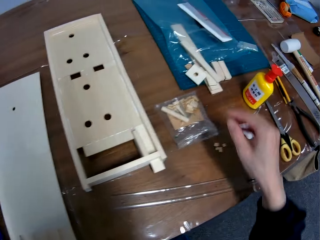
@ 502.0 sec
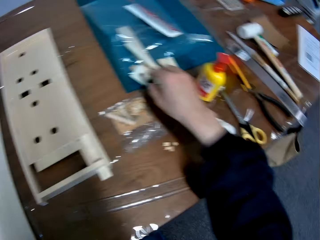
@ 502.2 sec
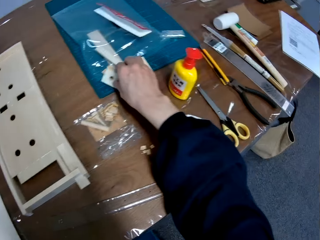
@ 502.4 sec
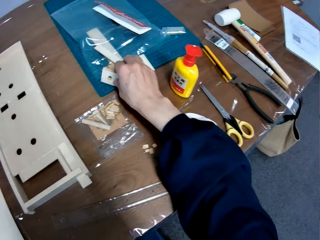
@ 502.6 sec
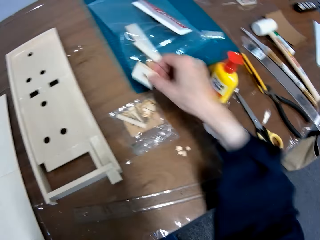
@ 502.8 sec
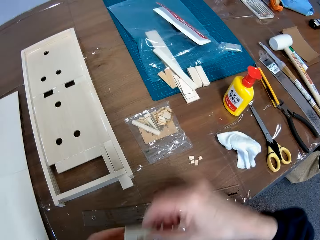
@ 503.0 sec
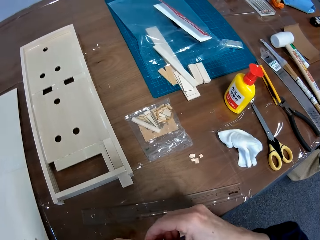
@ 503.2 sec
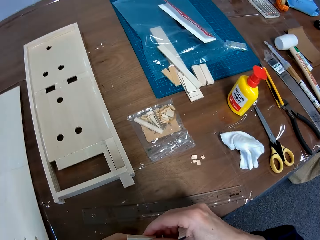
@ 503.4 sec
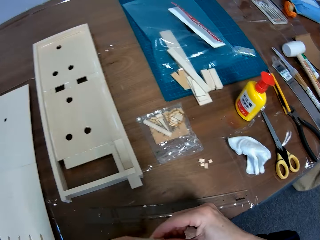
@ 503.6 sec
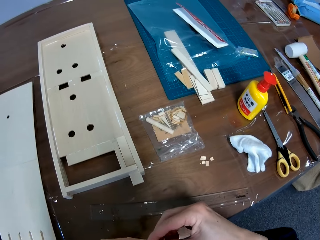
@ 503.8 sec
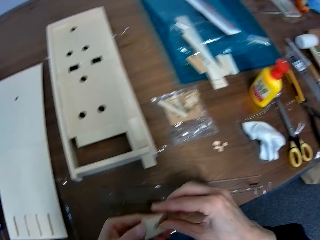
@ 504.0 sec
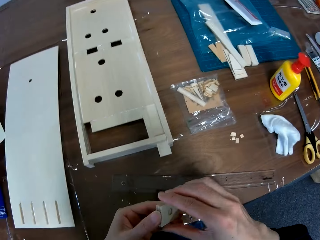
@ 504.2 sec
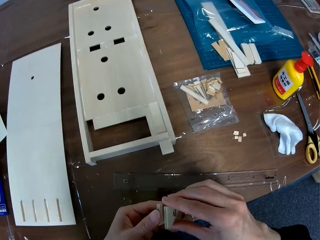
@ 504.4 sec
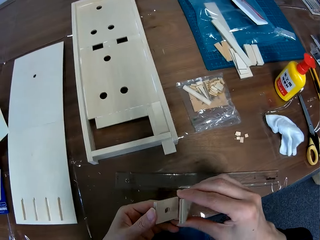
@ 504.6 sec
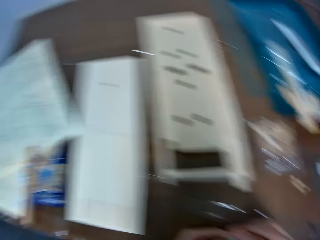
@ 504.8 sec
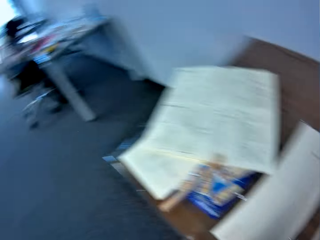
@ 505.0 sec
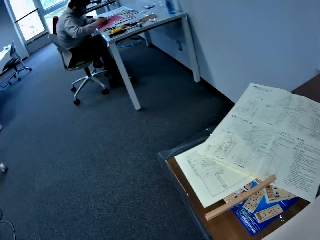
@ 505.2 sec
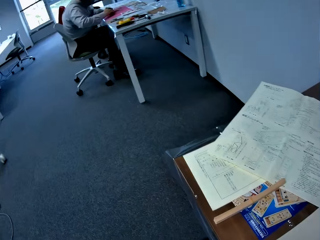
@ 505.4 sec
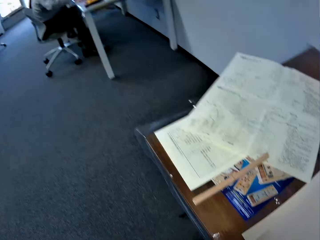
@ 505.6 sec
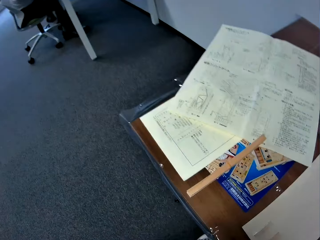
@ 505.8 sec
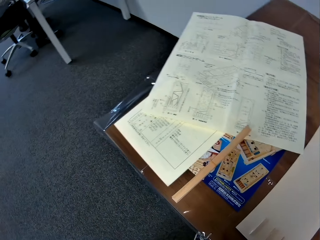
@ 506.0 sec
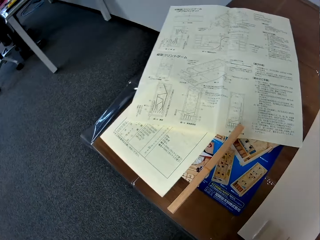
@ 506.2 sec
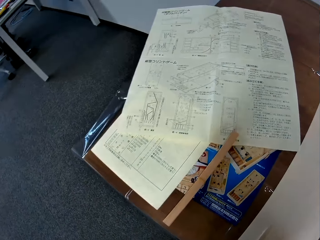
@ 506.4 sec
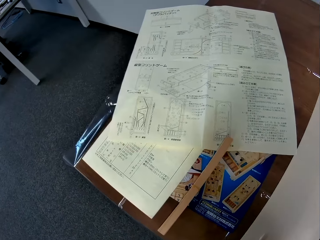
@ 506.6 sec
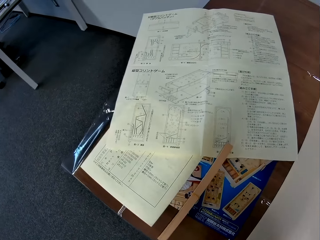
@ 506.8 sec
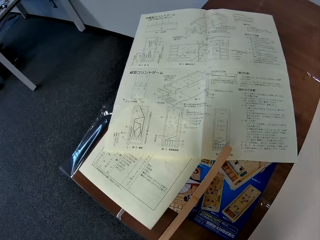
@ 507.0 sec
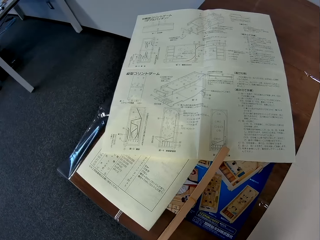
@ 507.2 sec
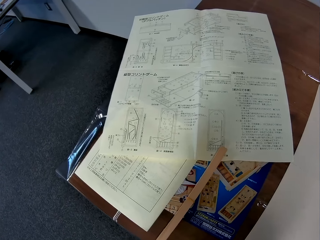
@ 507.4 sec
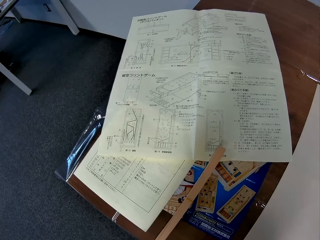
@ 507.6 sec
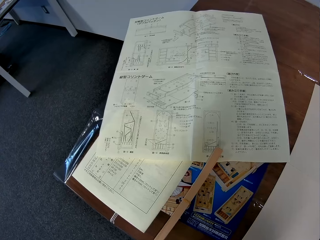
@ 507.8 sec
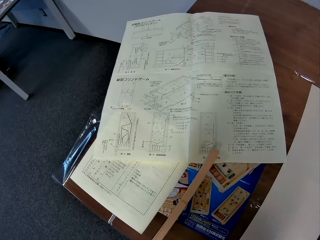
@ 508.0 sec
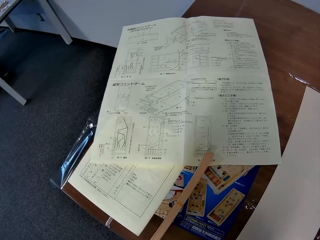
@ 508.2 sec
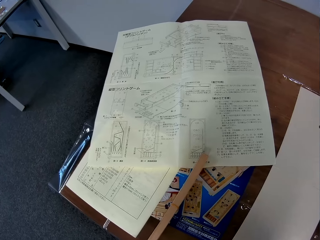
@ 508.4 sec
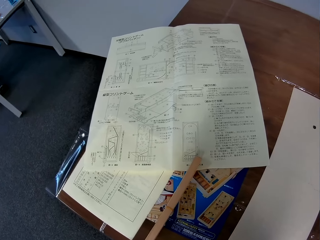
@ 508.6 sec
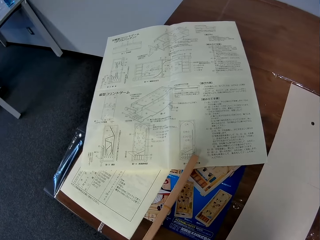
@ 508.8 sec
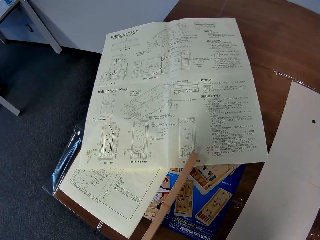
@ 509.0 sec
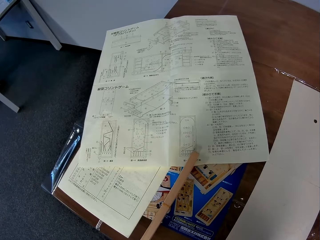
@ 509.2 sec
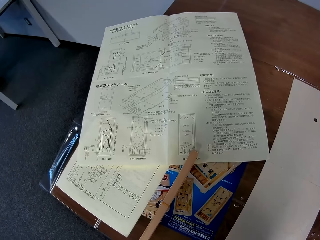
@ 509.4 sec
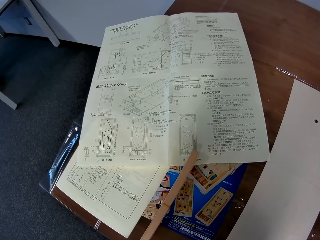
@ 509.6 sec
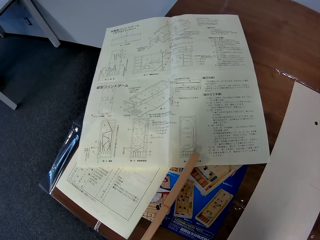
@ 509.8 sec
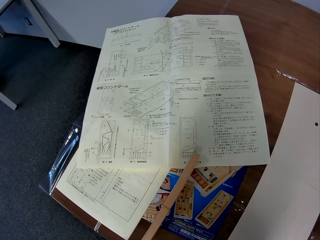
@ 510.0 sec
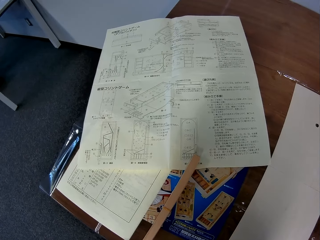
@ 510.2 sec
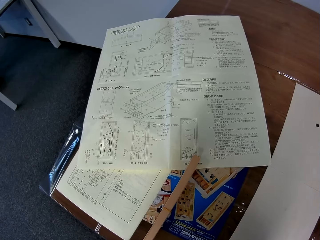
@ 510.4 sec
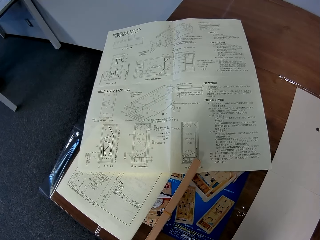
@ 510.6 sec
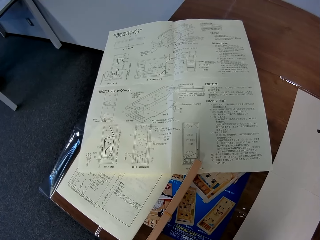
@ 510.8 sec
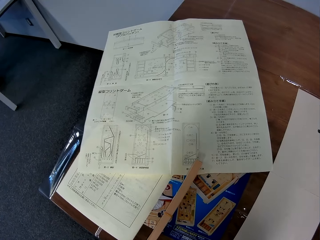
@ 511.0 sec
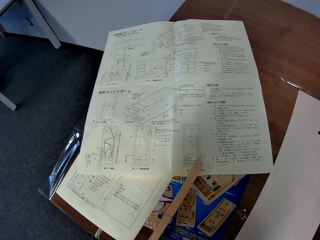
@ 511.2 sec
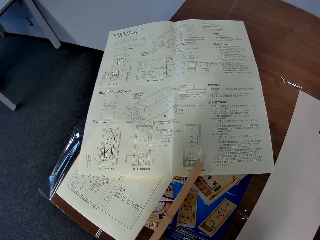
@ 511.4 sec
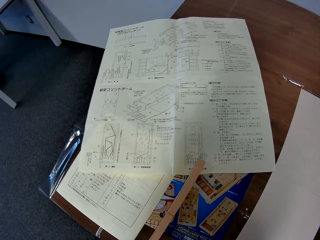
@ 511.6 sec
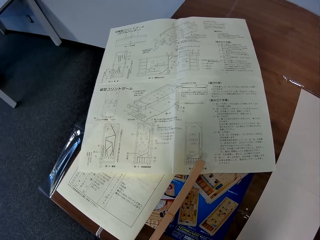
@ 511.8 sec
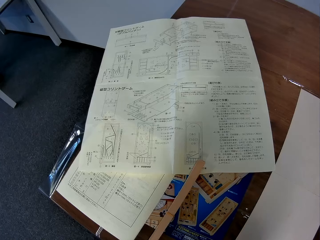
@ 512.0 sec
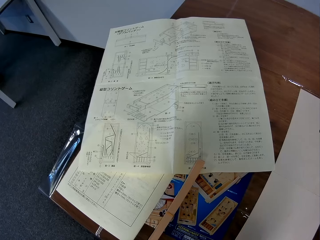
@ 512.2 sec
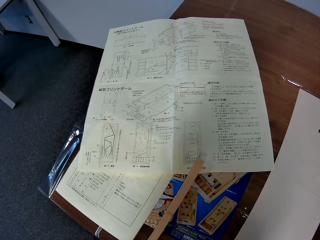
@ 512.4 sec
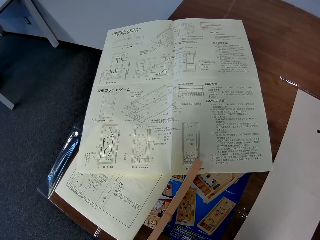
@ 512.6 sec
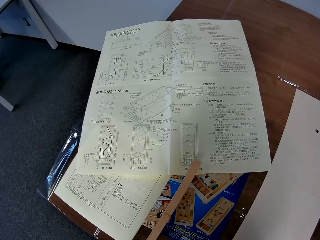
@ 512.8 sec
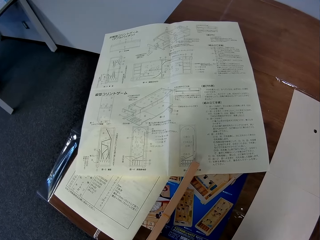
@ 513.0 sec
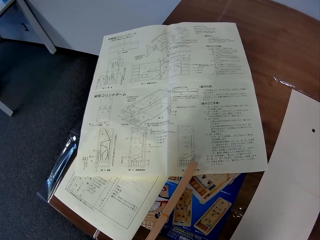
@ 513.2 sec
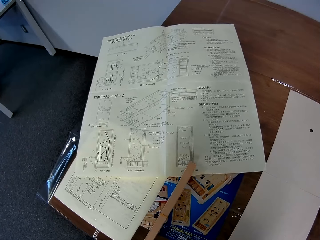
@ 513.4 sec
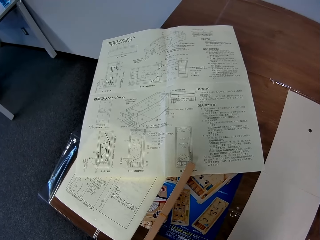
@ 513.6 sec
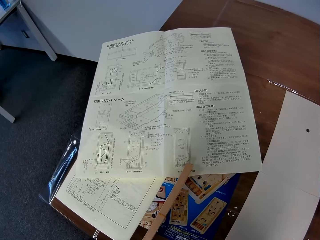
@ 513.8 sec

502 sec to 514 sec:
The camera wearer picks up the piece of the mechanical model on the table. He places the piece of the mechanical model in his left hand. He separates the piece of the mechanical model in his hands. He looks at the instructor manual.

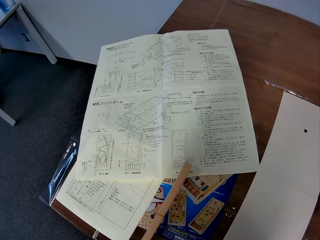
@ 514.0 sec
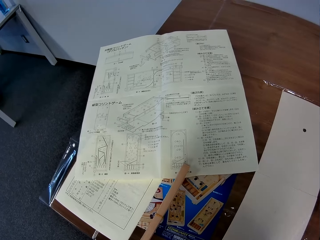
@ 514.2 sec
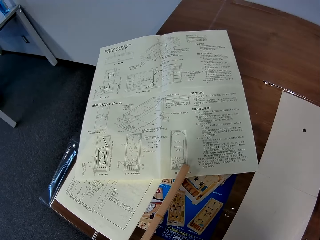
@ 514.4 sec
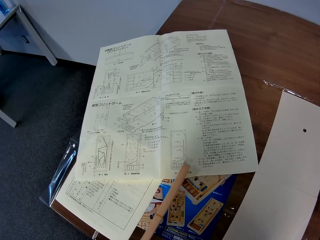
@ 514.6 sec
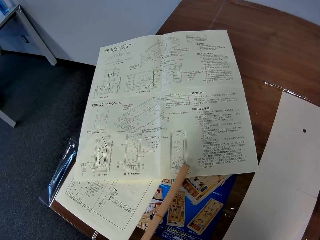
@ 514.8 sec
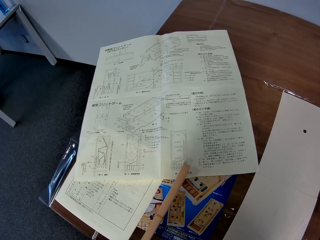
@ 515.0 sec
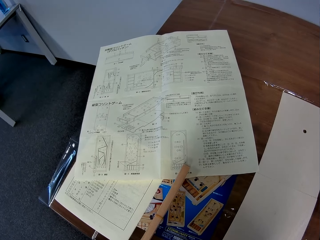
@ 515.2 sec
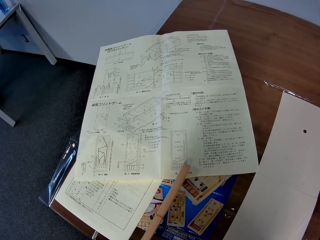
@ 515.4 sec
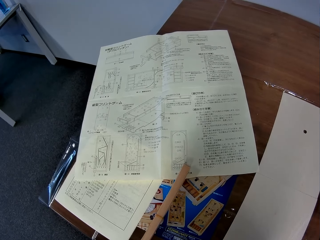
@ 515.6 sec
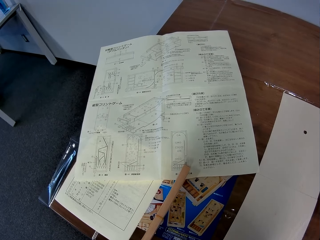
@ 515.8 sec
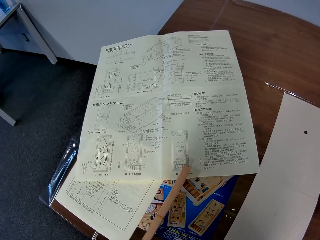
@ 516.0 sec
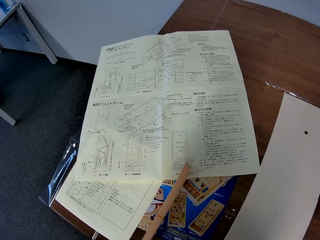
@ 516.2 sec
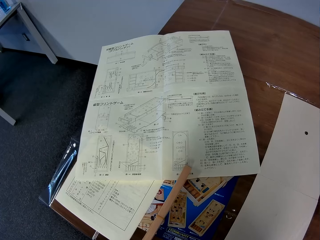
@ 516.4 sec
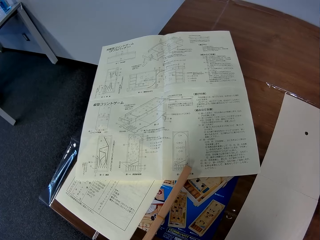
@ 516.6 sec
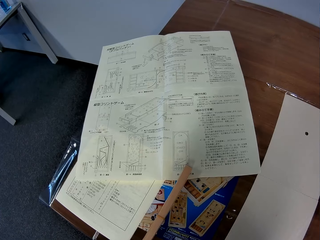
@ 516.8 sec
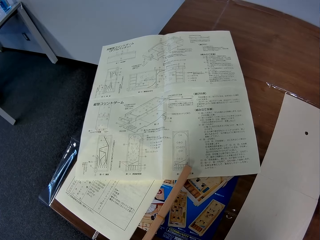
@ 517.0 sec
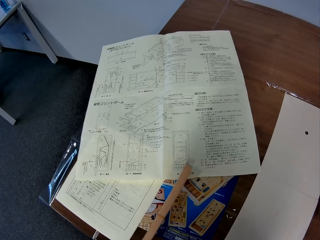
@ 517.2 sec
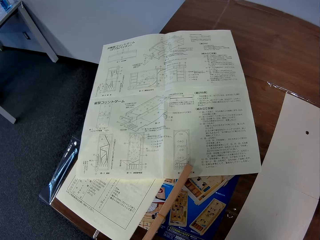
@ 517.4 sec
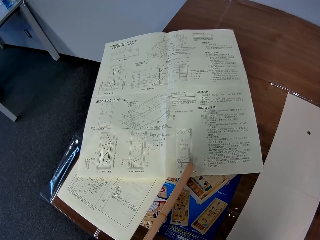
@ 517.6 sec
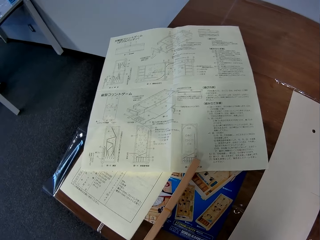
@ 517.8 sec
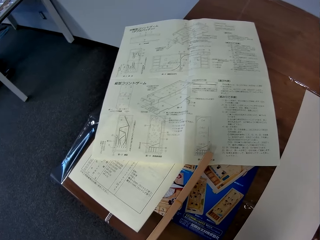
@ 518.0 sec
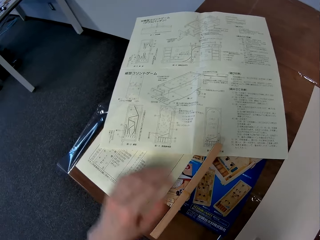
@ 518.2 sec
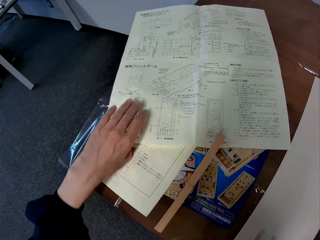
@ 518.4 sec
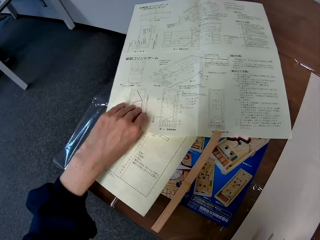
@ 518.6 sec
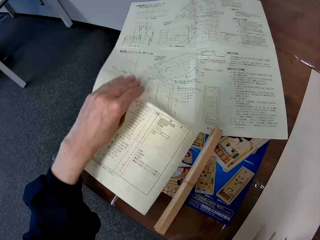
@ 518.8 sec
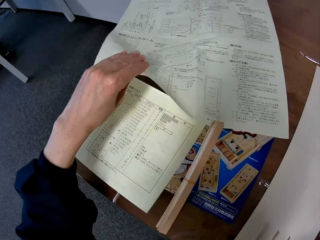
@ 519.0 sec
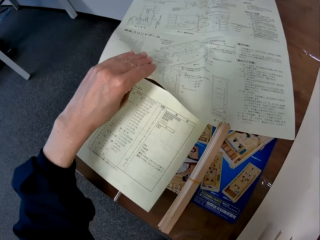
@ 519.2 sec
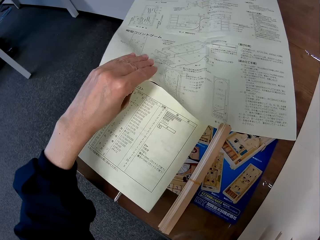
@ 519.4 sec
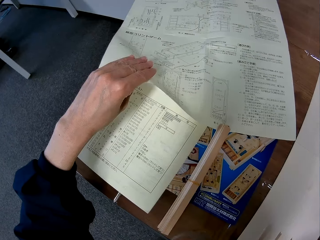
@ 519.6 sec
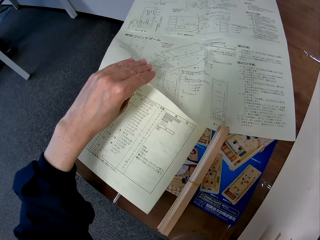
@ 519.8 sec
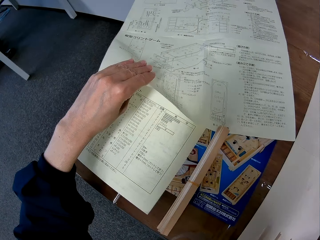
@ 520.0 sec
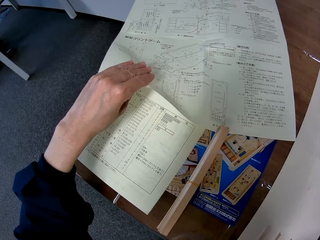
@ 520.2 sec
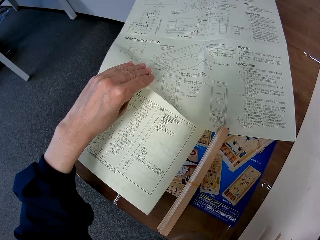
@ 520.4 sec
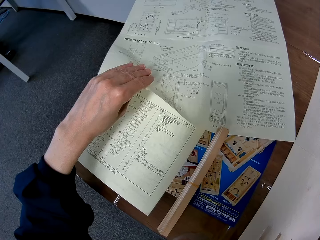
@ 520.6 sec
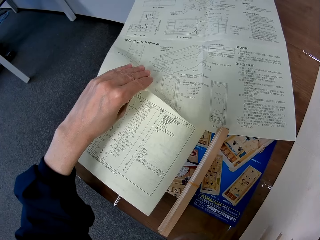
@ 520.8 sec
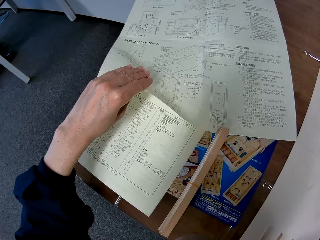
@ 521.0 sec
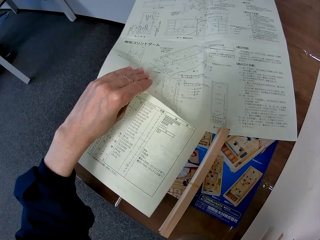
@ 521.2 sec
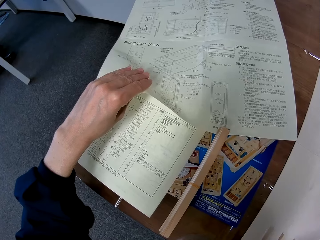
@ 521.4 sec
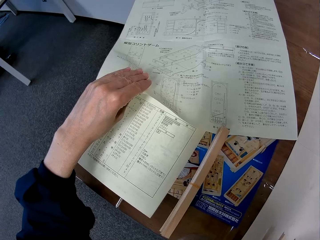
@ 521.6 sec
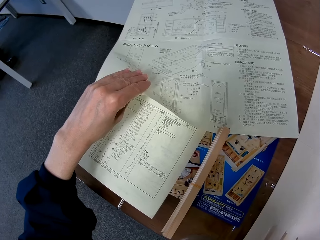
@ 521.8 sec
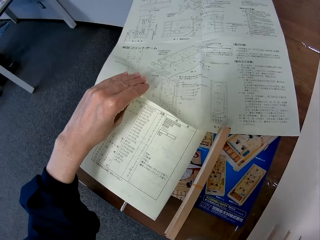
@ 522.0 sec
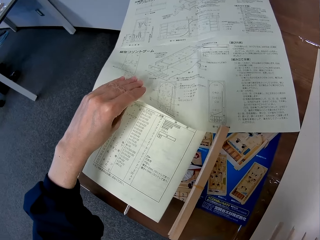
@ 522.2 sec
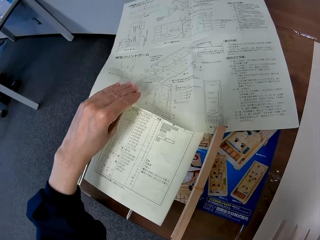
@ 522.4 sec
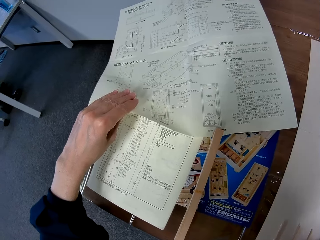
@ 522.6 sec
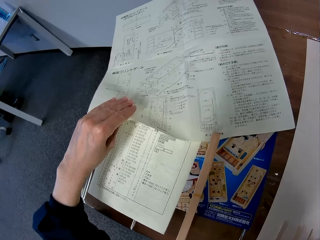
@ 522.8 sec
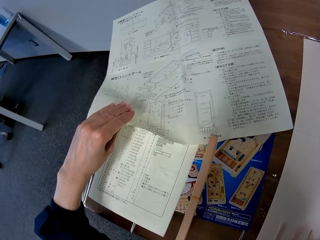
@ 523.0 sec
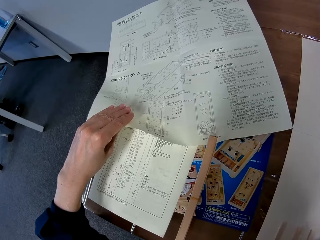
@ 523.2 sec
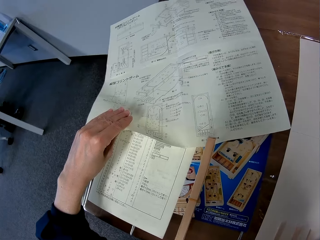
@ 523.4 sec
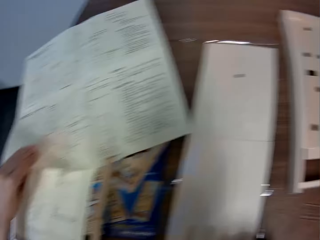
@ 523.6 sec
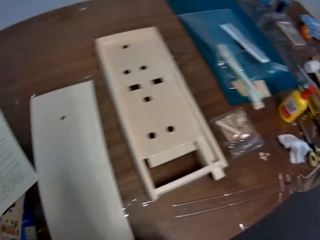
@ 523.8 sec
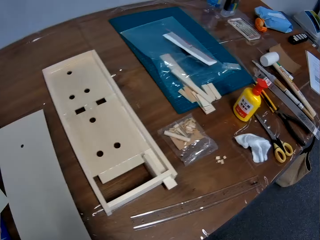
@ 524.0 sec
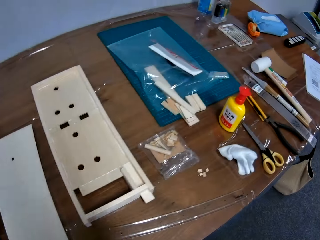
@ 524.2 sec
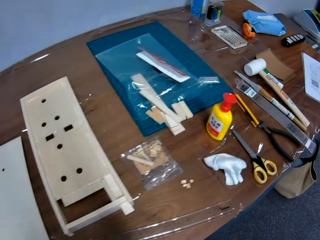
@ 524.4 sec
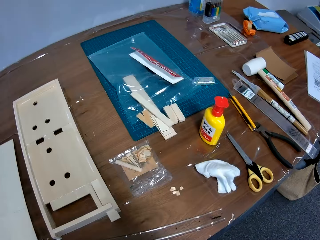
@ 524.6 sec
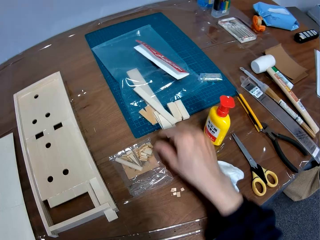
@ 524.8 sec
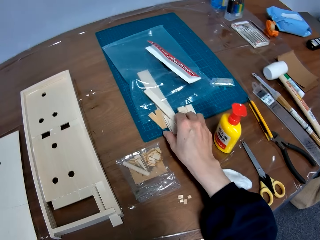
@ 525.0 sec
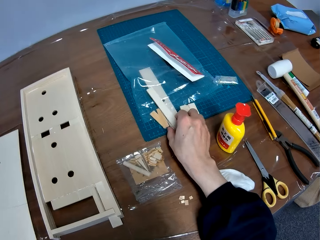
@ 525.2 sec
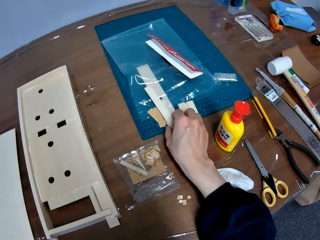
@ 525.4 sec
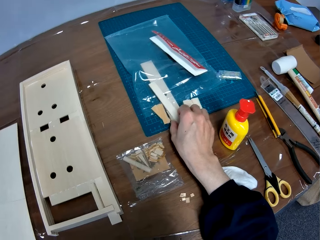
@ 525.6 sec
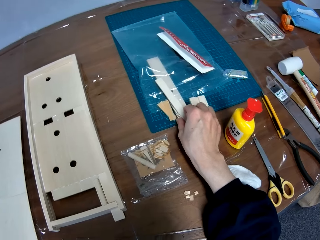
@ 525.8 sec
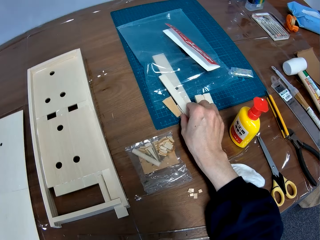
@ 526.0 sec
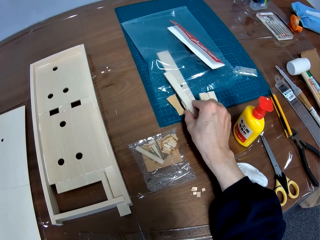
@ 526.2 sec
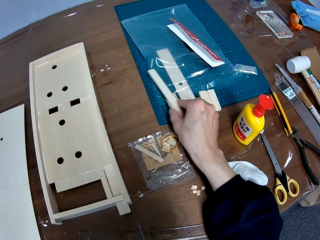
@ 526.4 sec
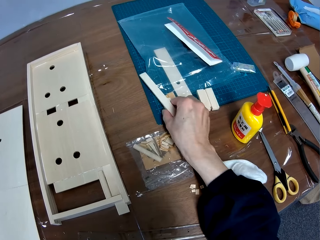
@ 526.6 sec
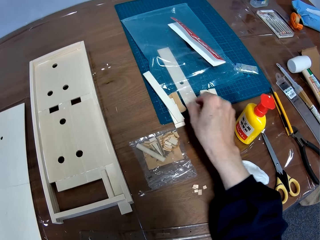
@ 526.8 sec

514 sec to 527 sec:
The camera wearer lifts the instructor manual. He moves the manual on the table with his left hand. He picks pieces of wood. He moves a piece of the mechanical model on the table with his right hand. He places the pieces of wood on the cutting mat.
